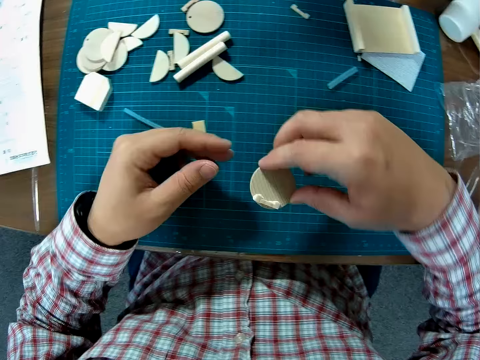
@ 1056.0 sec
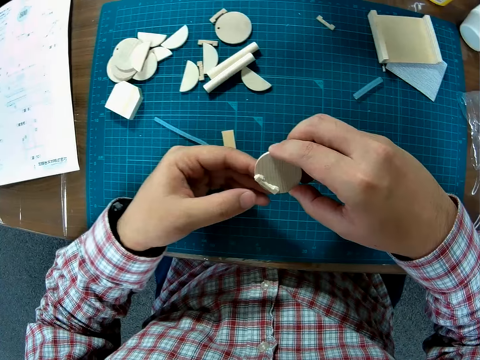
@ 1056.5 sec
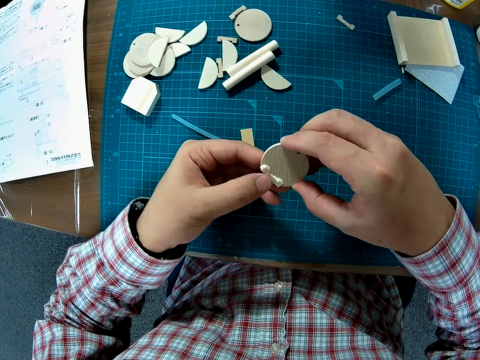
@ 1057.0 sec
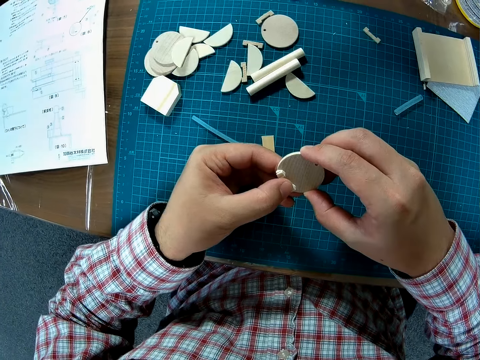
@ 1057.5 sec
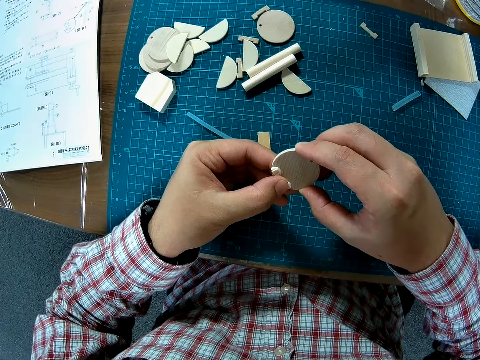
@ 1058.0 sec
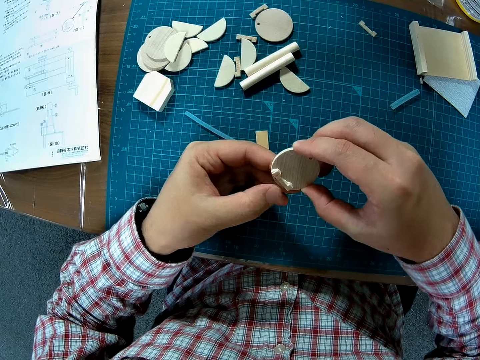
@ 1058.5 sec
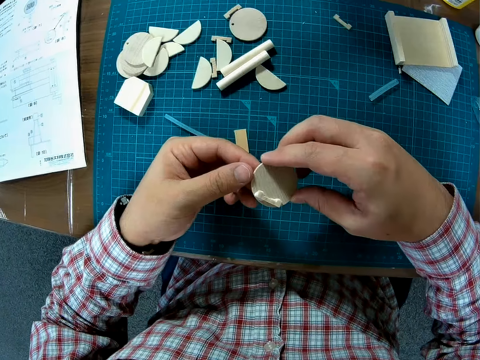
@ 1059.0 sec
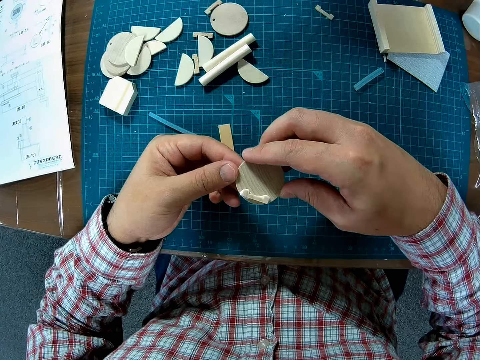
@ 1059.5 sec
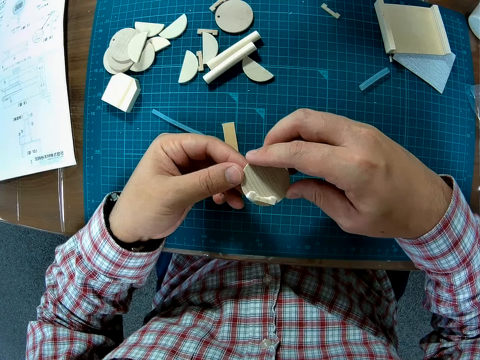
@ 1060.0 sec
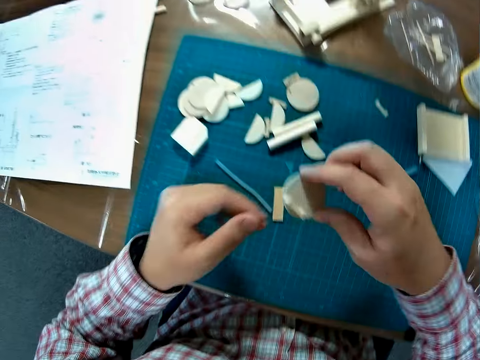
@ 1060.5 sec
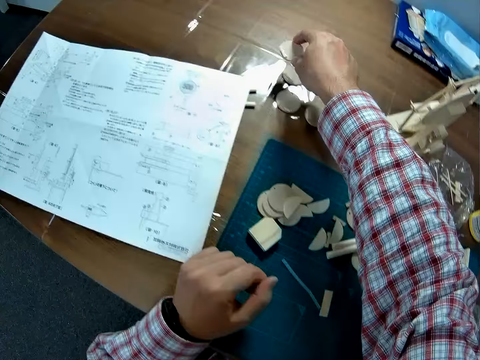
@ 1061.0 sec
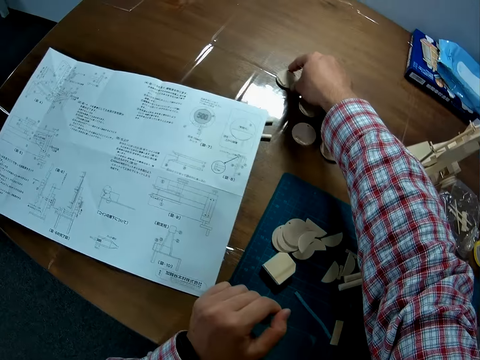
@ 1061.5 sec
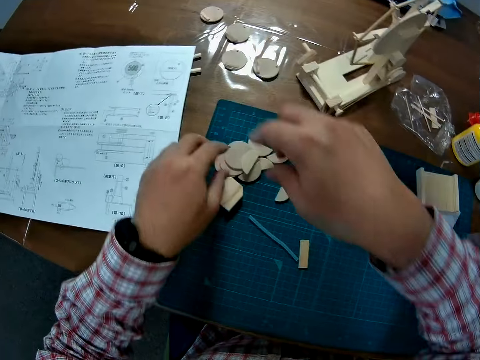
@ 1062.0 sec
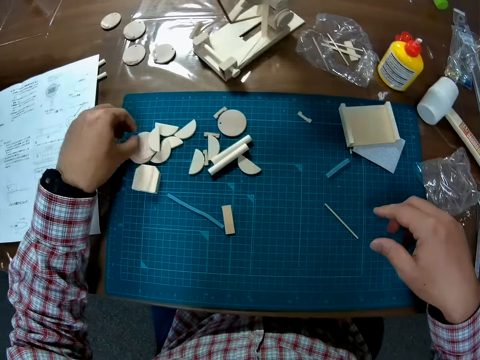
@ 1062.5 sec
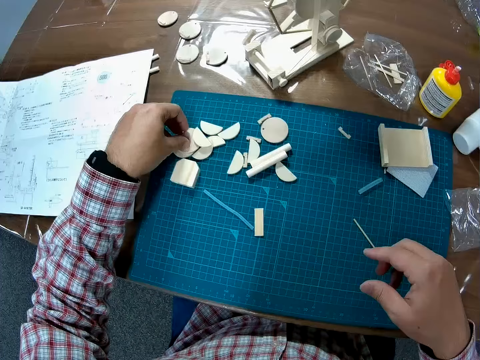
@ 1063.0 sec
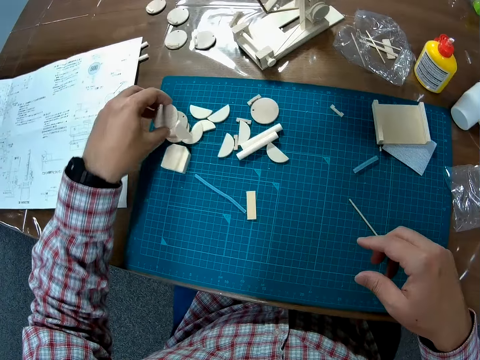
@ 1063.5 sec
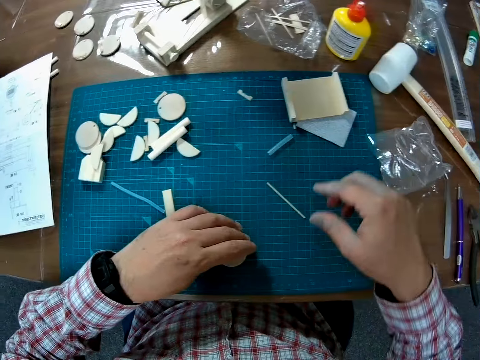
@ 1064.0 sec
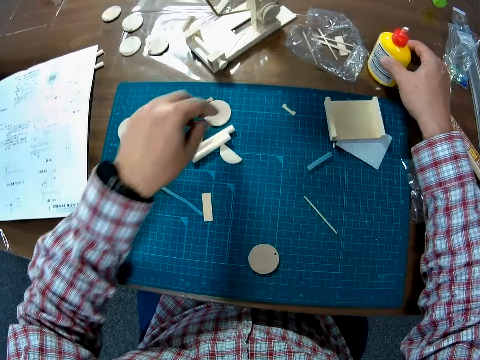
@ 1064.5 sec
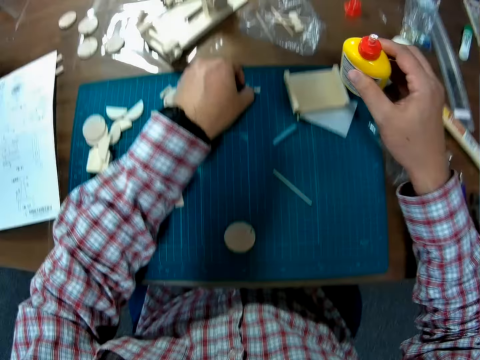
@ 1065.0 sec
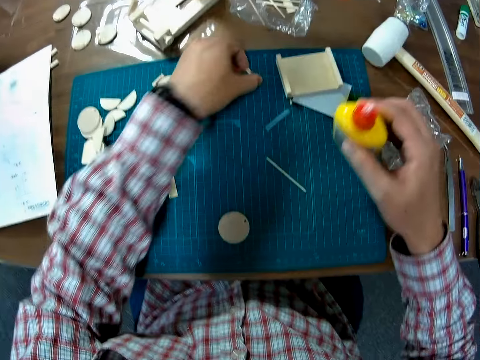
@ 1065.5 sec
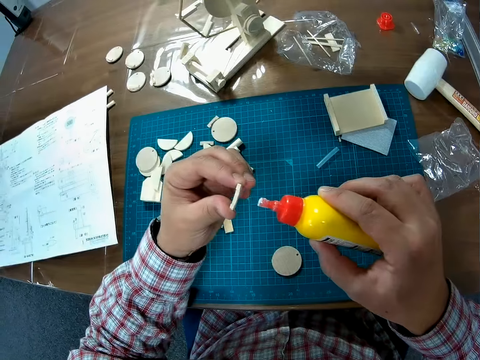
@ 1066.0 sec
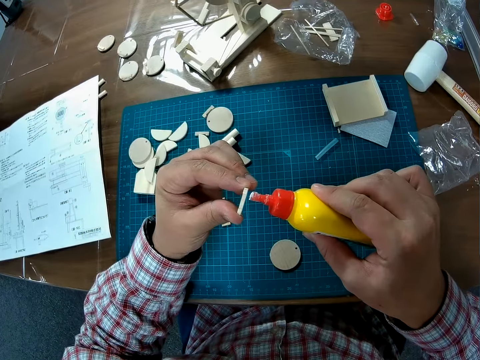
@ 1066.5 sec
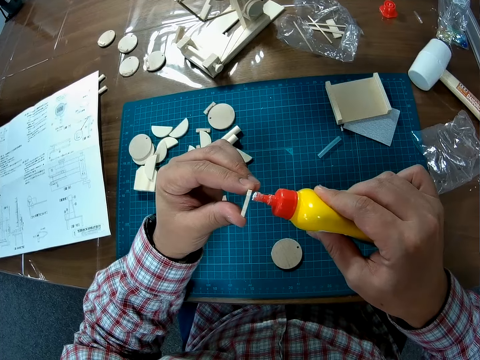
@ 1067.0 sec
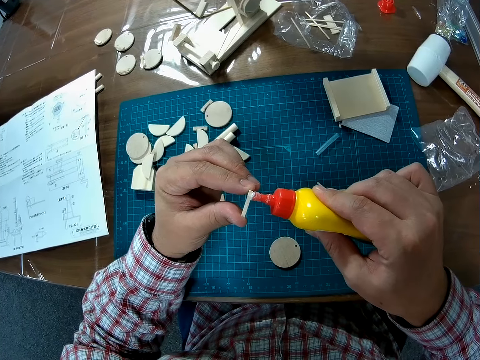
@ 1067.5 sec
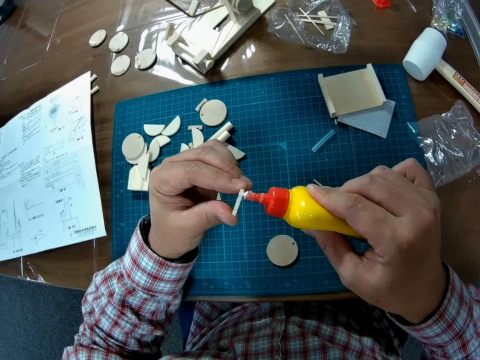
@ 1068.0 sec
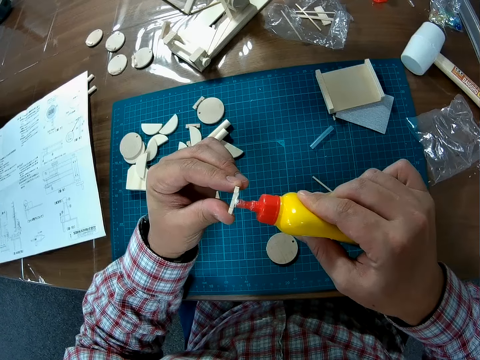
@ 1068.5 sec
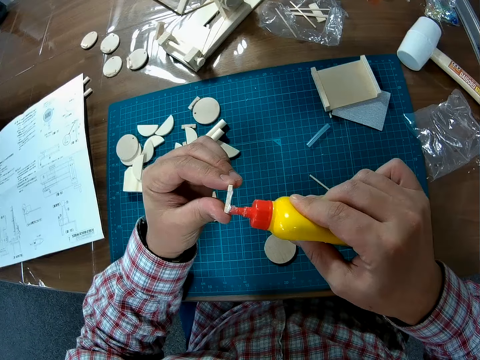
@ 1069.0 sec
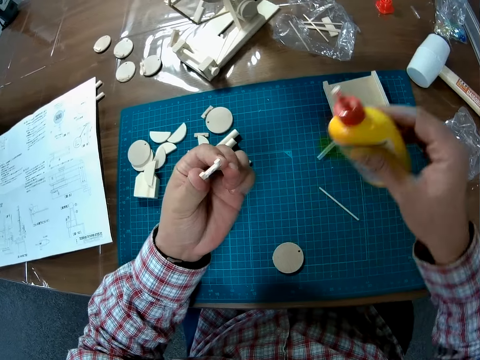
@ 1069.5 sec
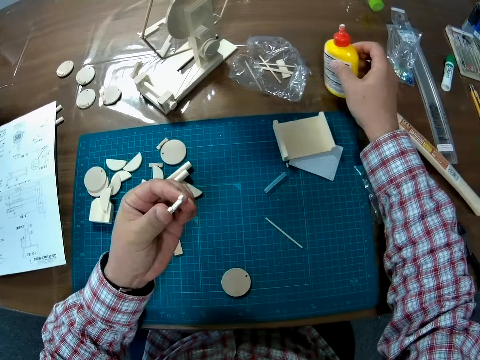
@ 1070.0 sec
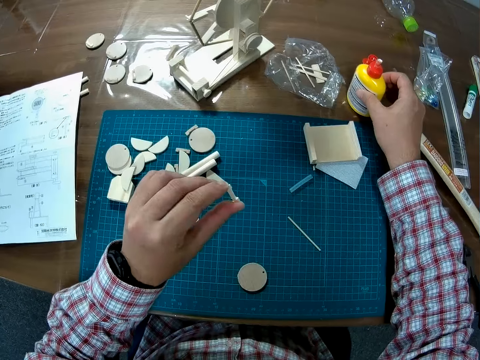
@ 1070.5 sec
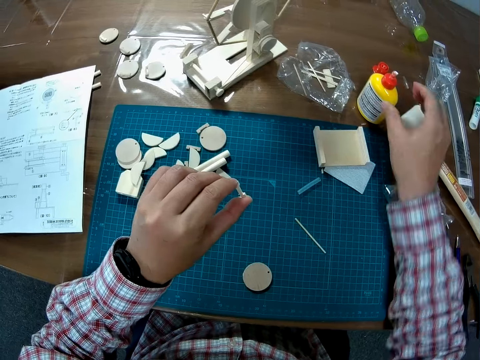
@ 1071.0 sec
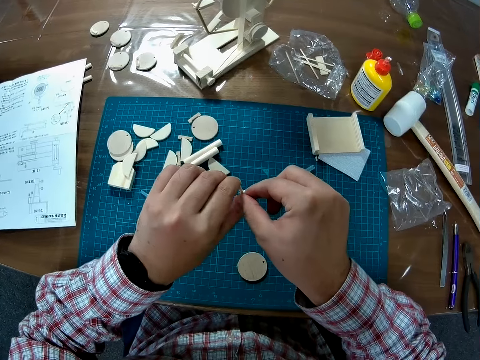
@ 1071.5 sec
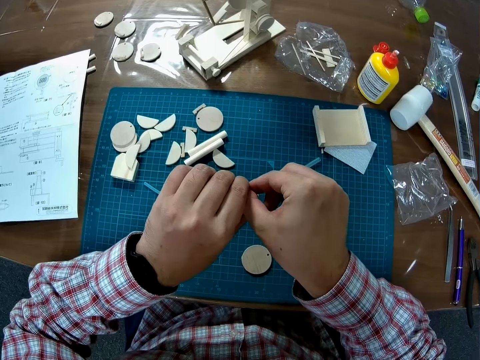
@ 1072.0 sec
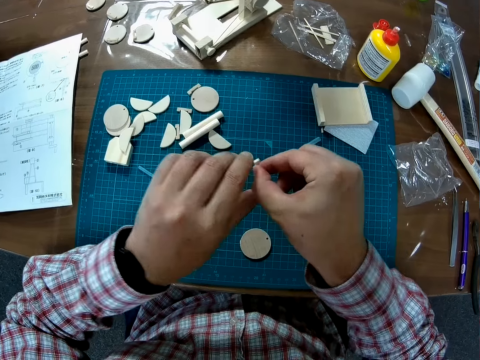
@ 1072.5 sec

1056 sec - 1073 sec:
The camera wearer presses the small wood piece on the round wood piece with his left hand. He holds a paperboard in a hand. He places the round wood piece on the table. He takes another round wood piece or paperboard from the table mat. He puts down the paperboard on the cutting mat. He picks up a super glue bottle from the table and picks up a small wood piece from the table mat. He applies the super glue on the small wood piece. He puts down the super glue bottle on the table.

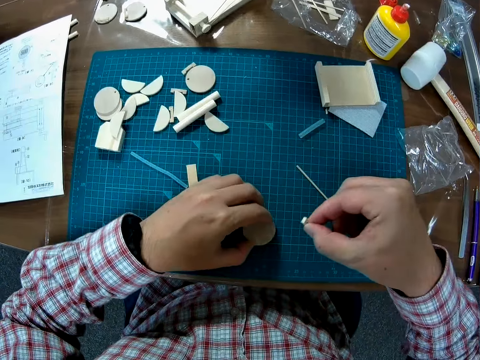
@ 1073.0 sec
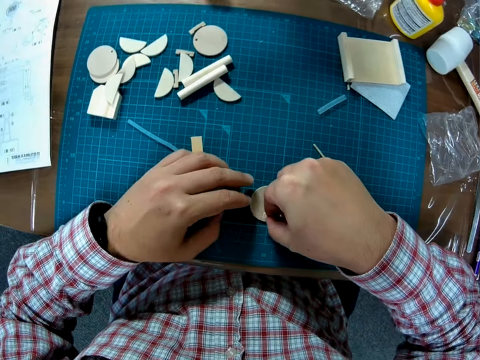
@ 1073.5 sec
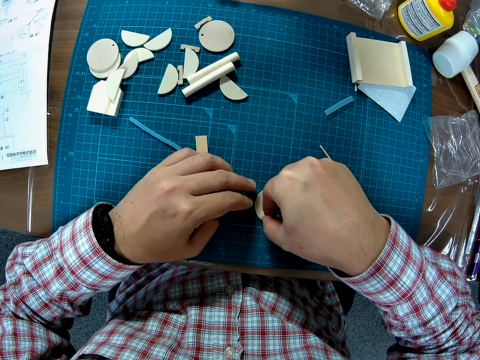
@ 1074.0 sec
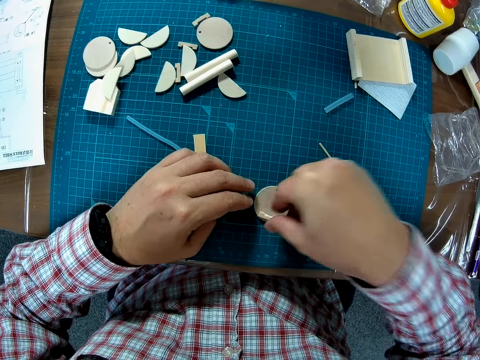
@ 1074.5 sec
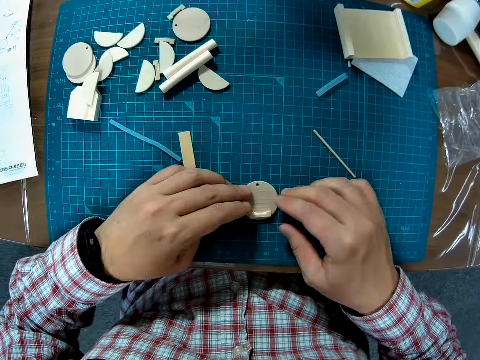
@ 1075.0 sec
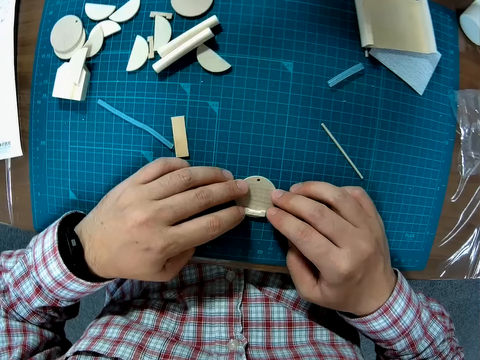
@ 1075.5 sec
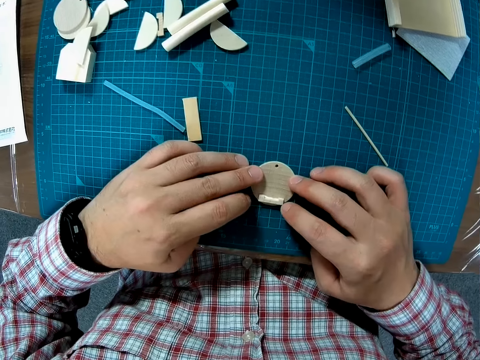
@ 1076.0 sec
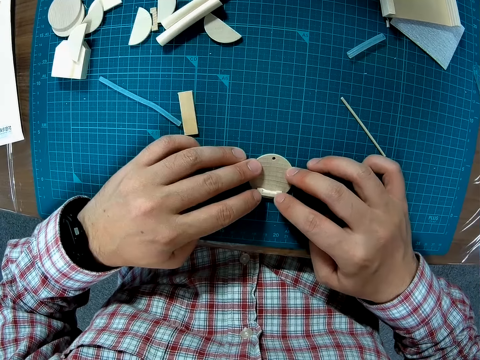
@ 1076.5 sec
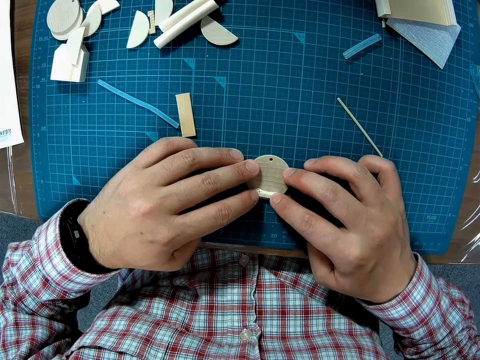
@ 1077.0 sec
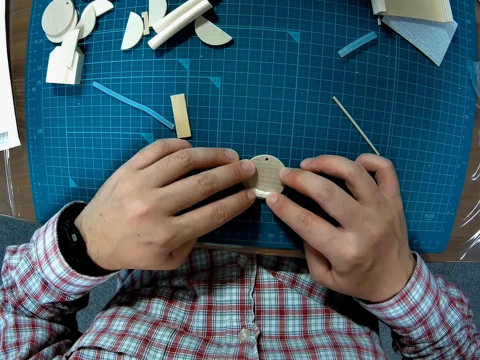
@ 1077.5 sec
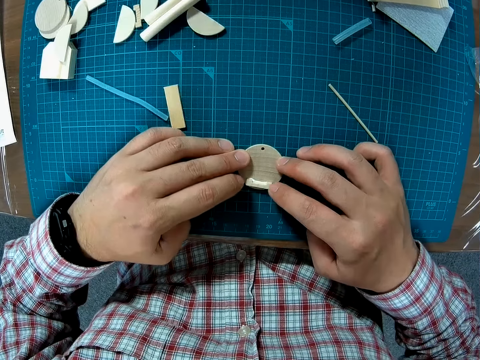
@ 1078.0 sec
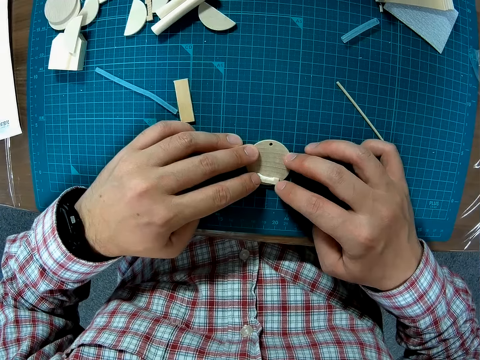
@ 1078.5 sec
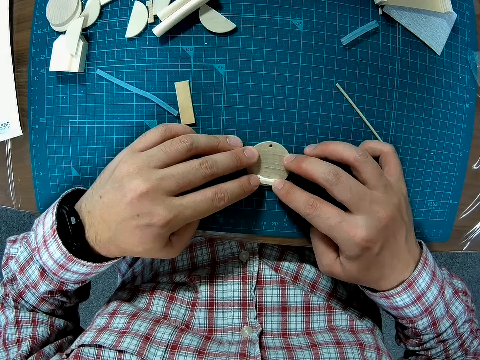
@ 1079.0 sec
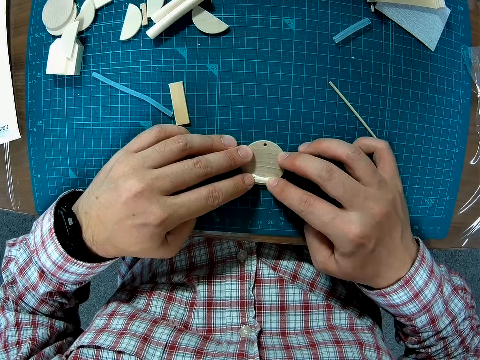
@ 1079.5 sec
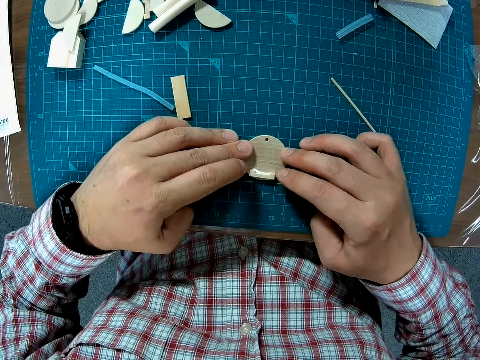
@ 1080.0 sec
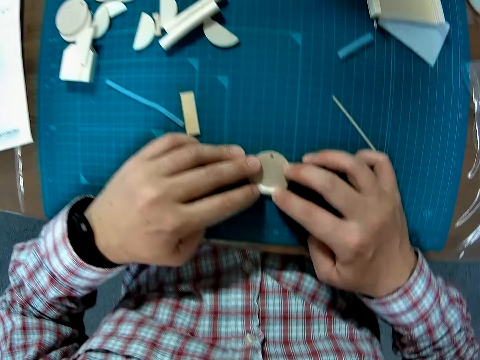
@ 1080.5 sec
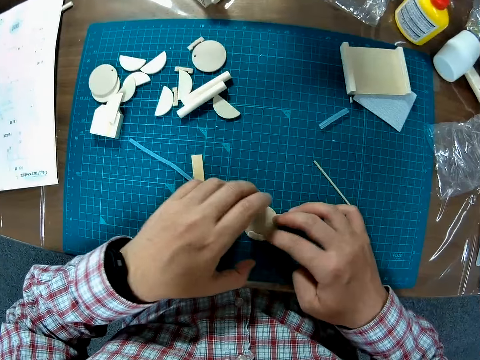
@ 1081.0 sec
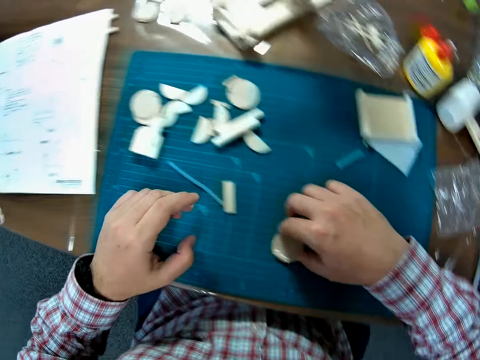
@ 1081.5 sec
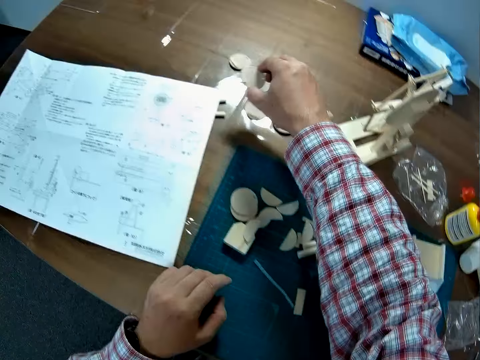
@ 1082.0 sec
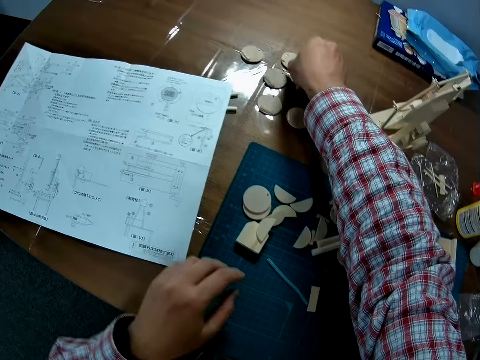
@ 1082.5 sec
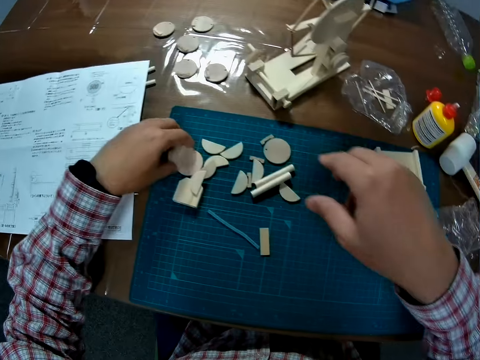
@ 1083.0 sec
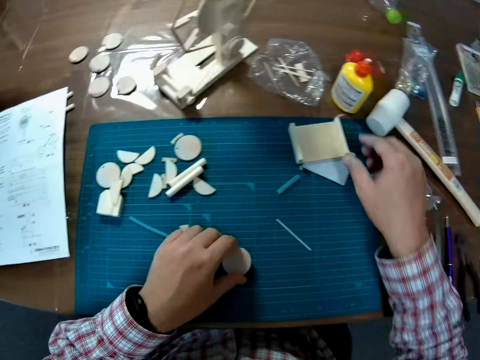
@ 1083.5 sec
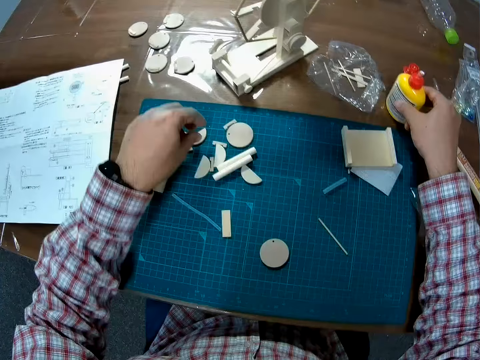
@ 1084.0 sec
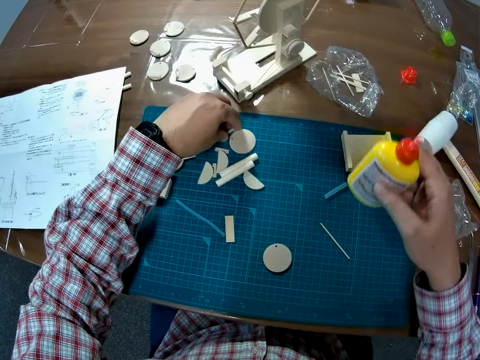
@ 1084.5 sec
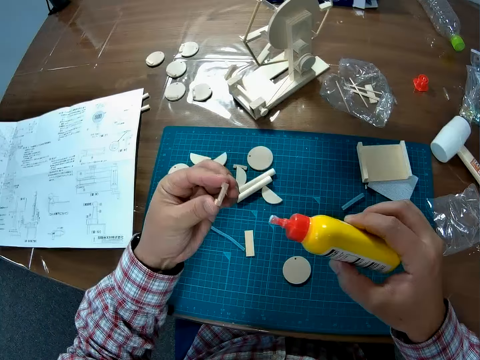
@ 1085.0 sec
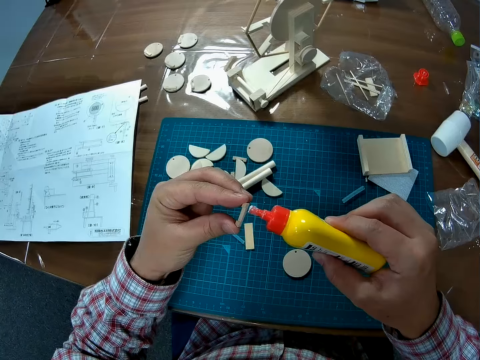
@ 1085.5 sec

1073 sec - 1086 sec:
The camera wearer adjusts a piece of wood on a paperboard on a cutting mat. He places the small wood piece on the round wood piece. He takes the round wood piece forward on the table. He picks up the paperboard from the cutting mat and puts down the paperboard on a table. He takes another round wood piece or paperboard from the table mat, and takes the super glue bottle from the table with his right hand. He puts down the paperboard on the cutting mat. He picks up a small wood piece from the table mat with his left hand. He glues the piece of wood with the super glue.
